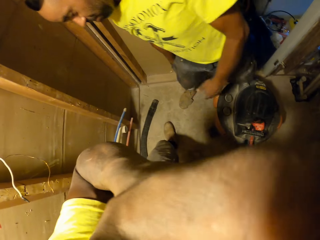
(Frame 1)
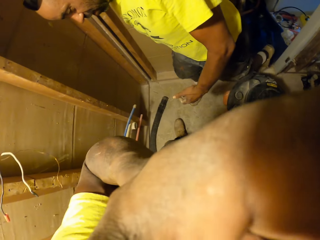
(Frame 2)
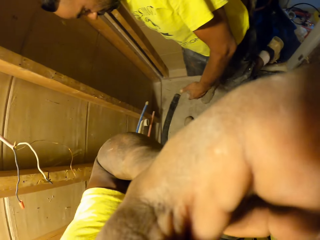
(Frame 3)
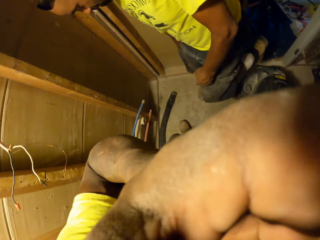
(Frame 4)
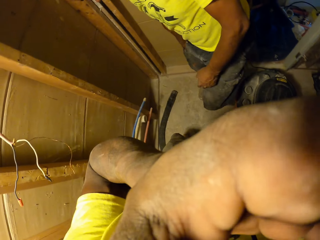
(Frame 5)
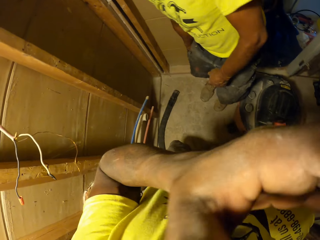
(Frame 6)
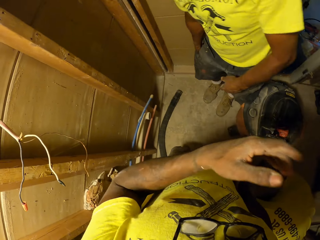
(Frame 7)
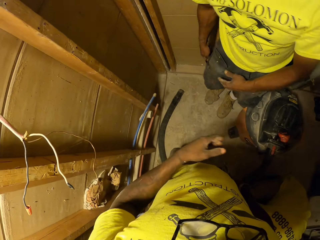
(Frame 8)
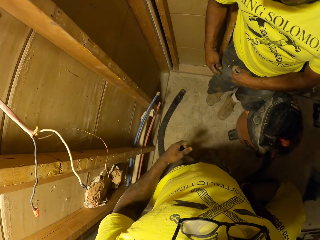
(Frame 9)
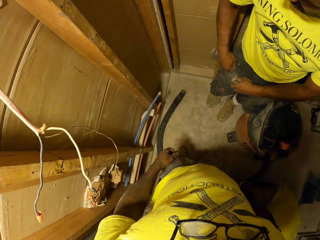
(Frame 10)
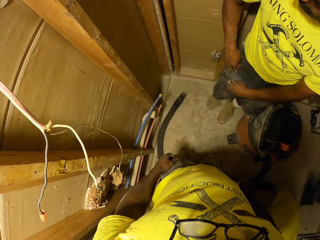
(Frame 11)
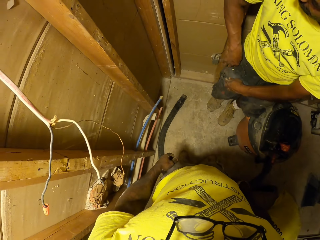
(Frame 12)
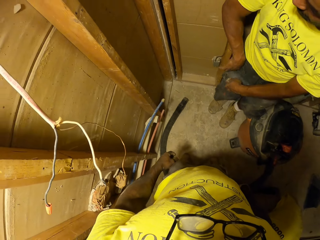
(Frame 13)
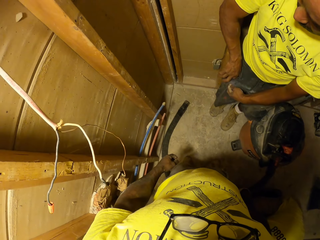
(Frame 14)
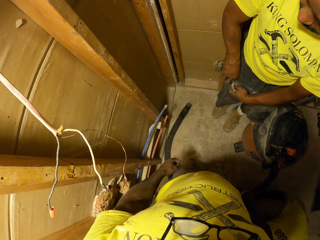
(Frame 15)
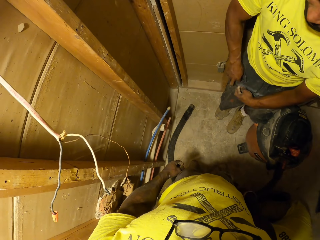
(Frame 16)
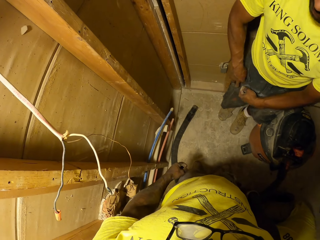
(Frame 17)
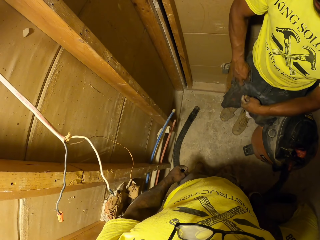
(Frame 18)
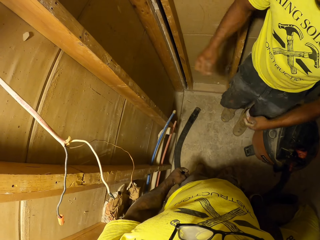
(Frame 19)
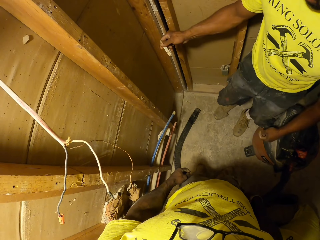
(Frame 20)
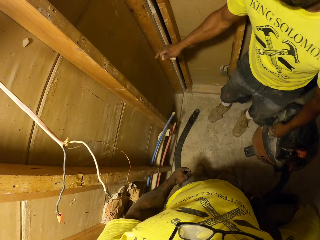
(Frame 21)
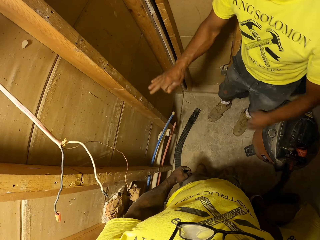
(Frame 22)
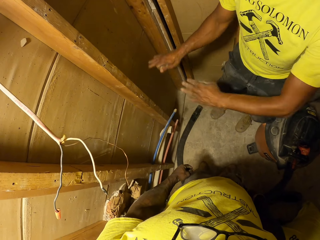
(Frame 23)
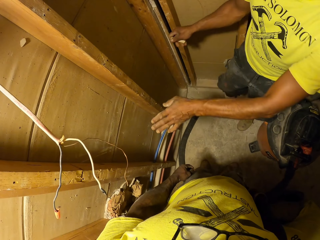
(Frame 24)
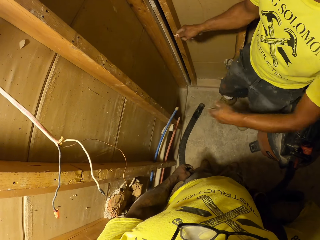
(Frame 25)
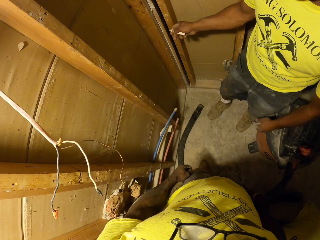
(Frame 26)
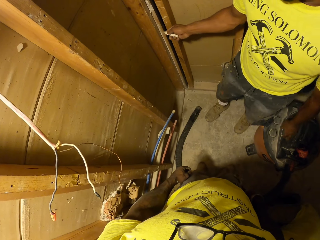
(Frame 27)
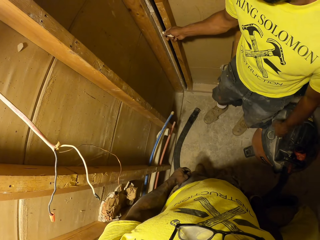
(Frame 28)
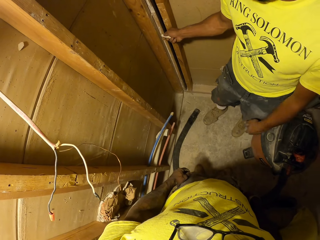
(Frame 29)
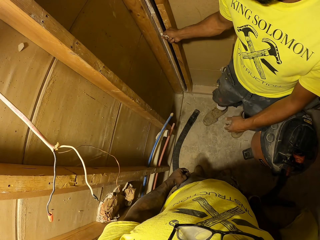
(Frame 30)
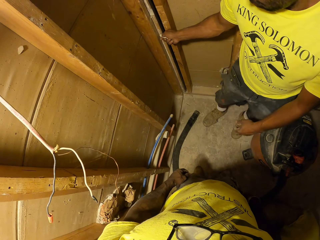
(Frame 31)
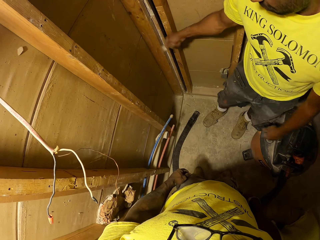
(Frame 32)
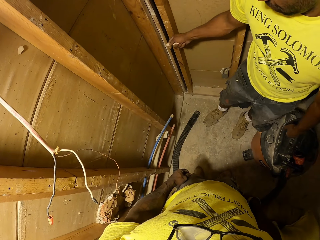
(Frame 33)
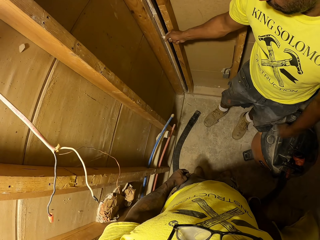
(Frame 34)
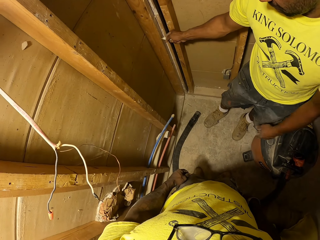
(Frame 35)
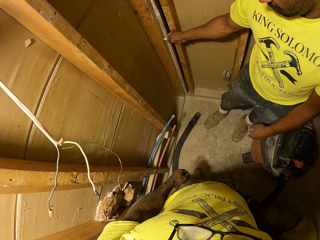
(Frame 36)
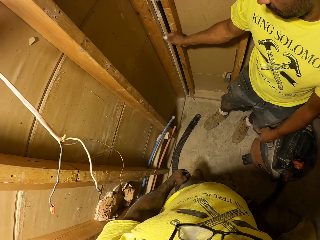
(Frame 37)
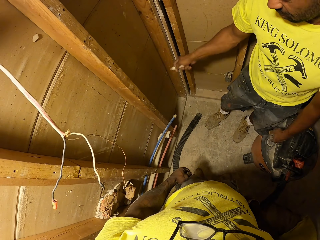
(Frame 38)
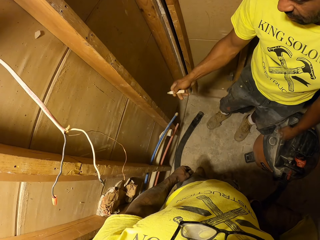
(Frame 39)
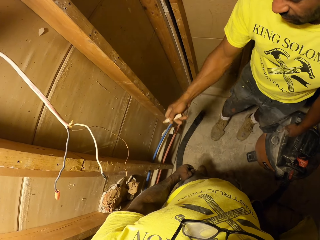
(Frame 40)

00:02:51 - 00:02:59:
The camera wearer touches his face with his left hand. He lifts his hand. A man puts something in the pocket. The man brings out a pencil from his right pocket with his right hand. The man marks the wall with the pencil.

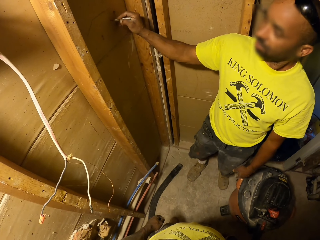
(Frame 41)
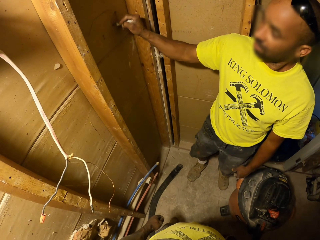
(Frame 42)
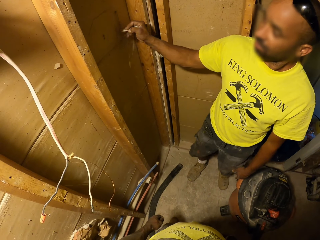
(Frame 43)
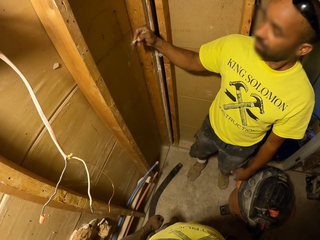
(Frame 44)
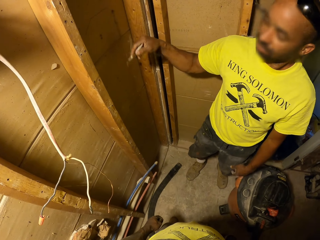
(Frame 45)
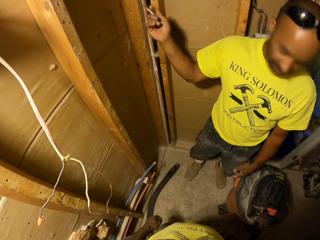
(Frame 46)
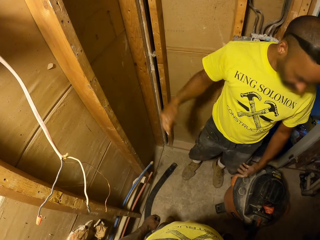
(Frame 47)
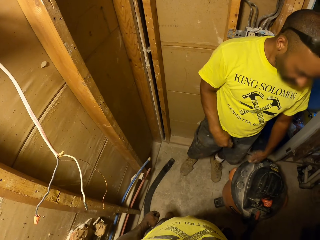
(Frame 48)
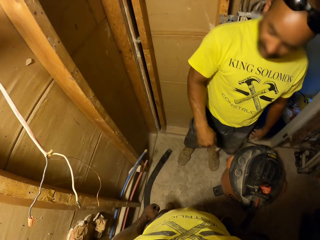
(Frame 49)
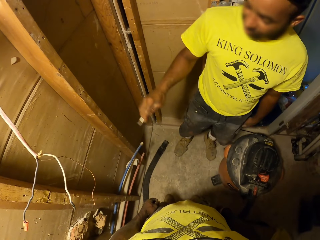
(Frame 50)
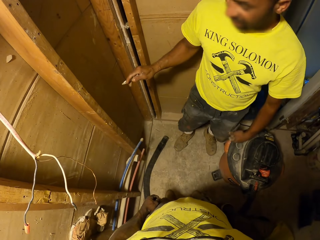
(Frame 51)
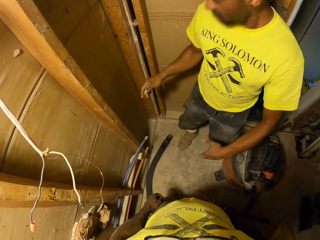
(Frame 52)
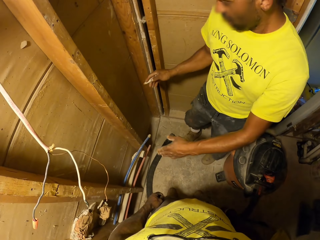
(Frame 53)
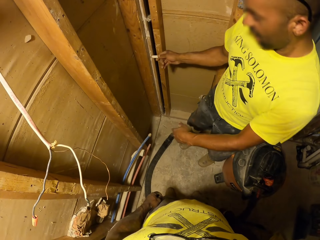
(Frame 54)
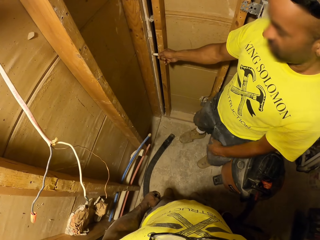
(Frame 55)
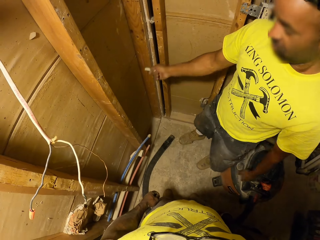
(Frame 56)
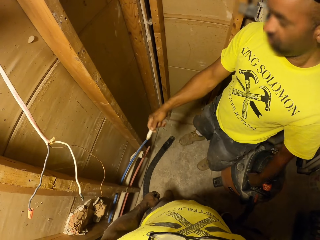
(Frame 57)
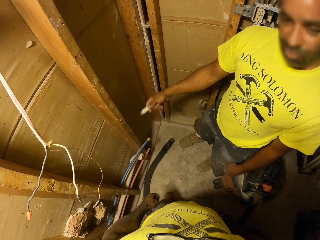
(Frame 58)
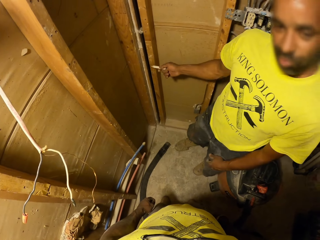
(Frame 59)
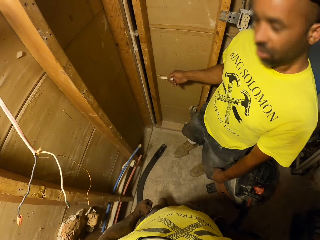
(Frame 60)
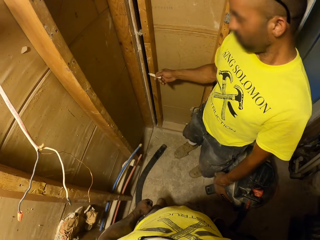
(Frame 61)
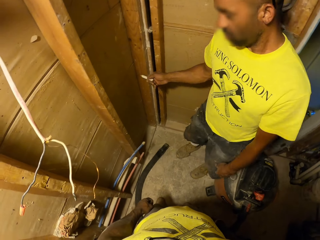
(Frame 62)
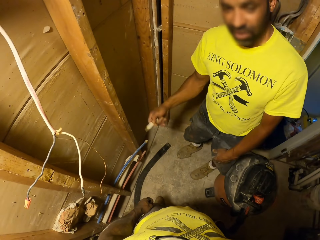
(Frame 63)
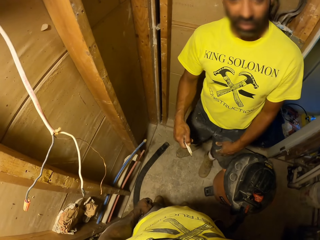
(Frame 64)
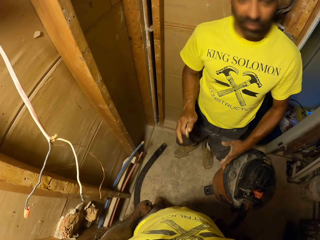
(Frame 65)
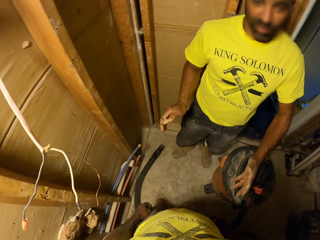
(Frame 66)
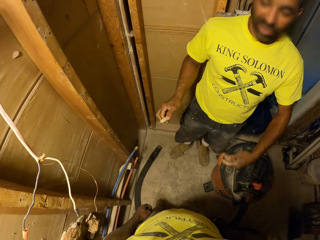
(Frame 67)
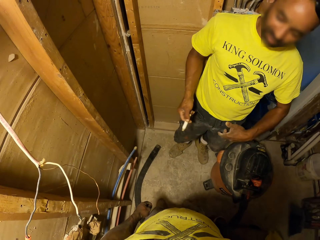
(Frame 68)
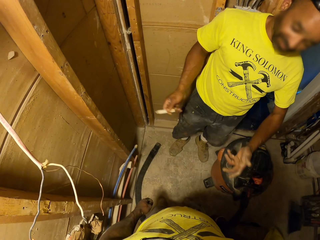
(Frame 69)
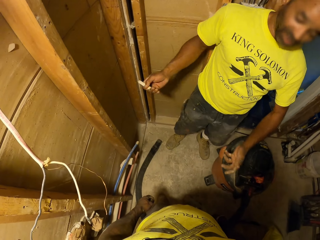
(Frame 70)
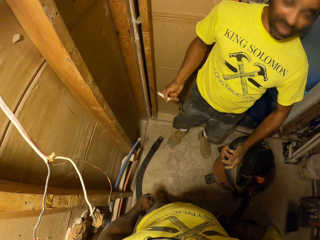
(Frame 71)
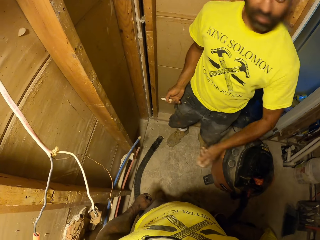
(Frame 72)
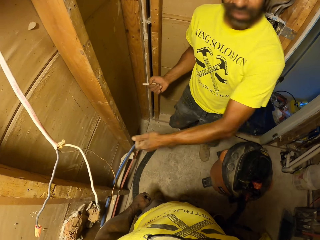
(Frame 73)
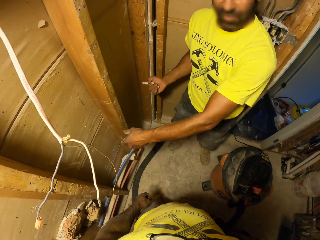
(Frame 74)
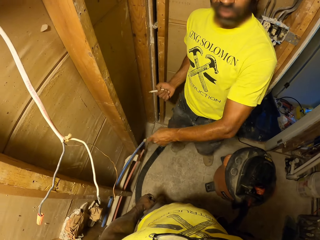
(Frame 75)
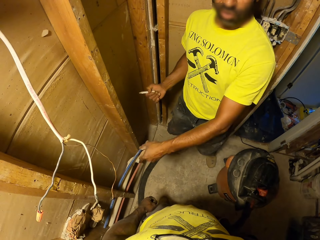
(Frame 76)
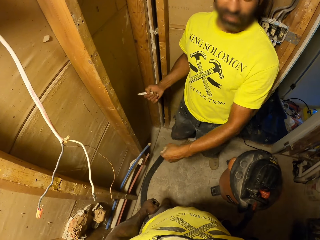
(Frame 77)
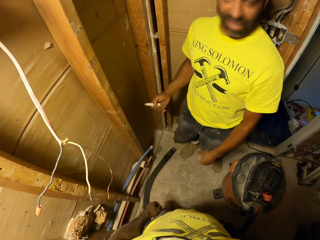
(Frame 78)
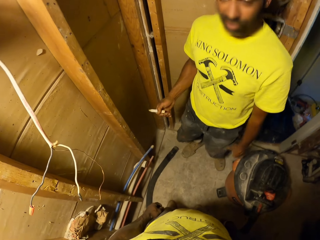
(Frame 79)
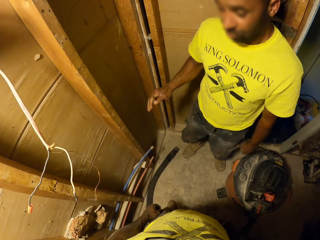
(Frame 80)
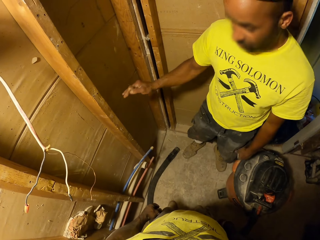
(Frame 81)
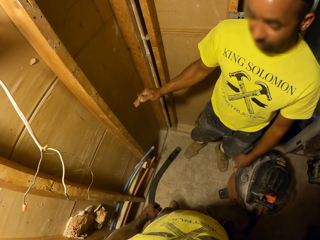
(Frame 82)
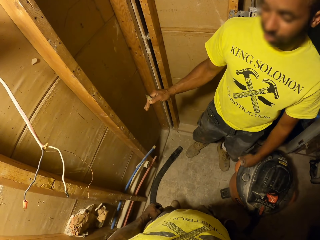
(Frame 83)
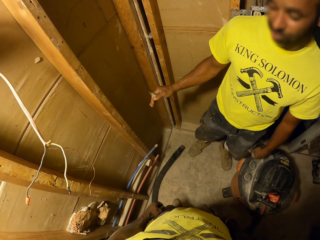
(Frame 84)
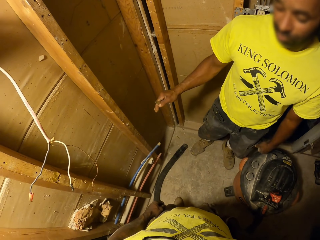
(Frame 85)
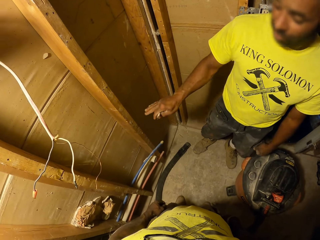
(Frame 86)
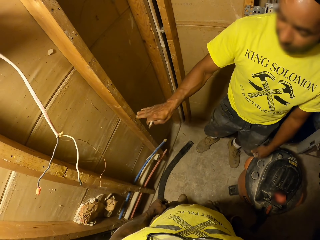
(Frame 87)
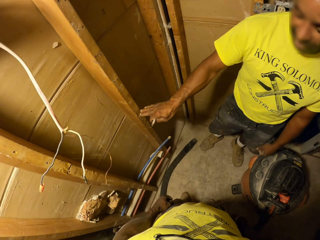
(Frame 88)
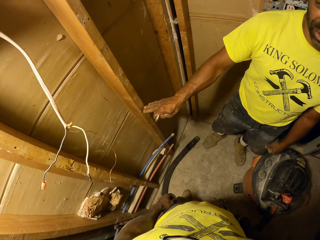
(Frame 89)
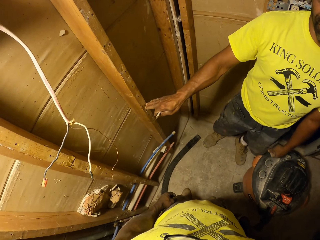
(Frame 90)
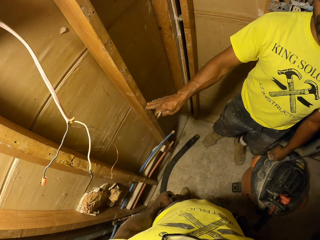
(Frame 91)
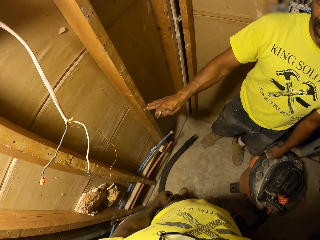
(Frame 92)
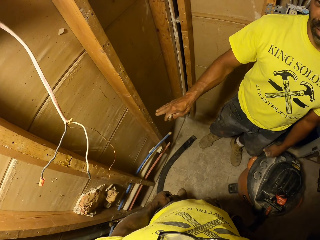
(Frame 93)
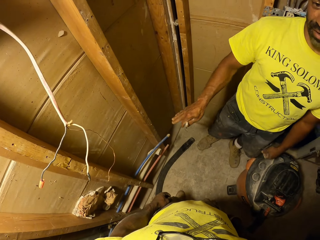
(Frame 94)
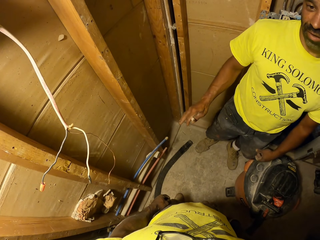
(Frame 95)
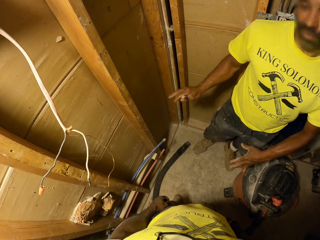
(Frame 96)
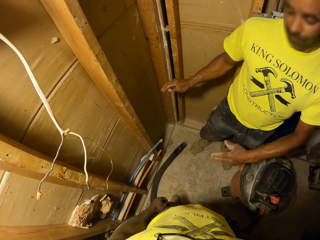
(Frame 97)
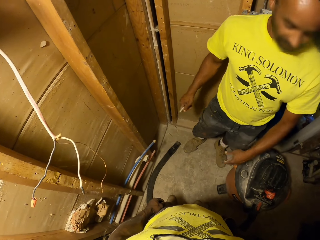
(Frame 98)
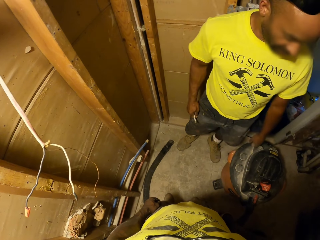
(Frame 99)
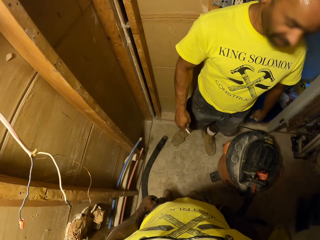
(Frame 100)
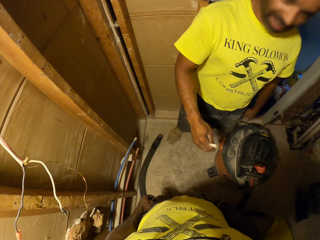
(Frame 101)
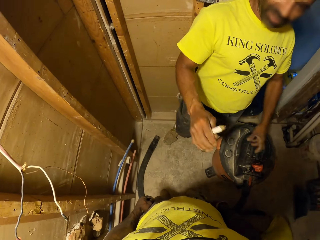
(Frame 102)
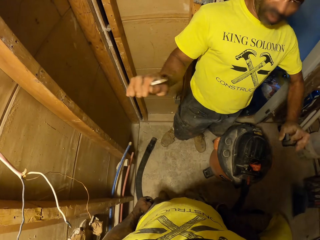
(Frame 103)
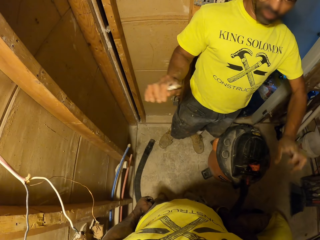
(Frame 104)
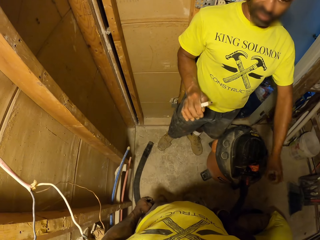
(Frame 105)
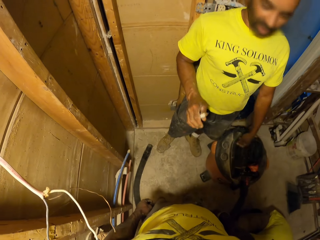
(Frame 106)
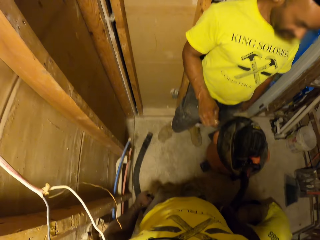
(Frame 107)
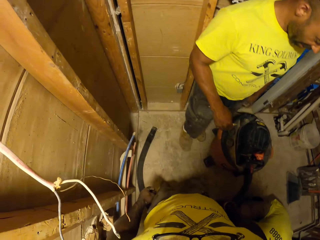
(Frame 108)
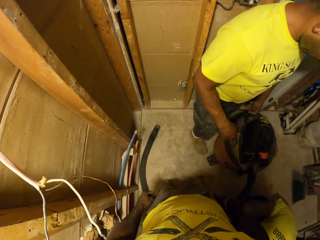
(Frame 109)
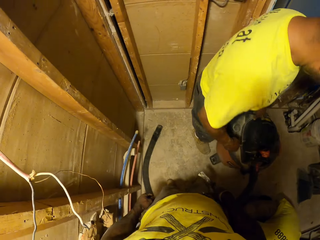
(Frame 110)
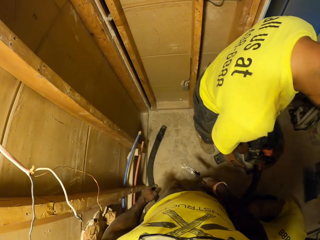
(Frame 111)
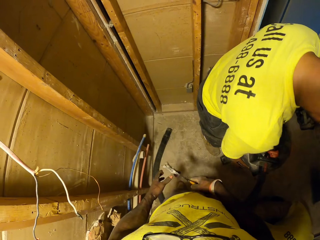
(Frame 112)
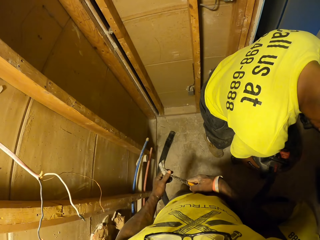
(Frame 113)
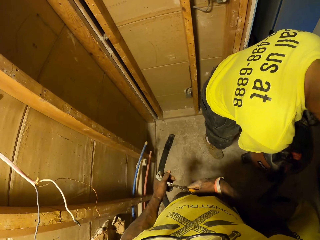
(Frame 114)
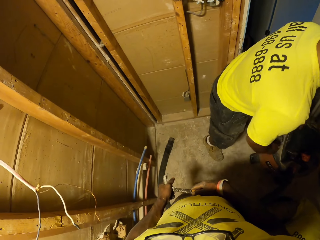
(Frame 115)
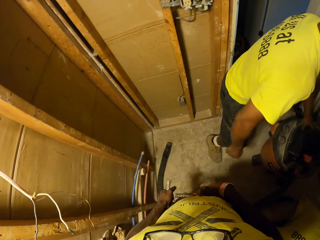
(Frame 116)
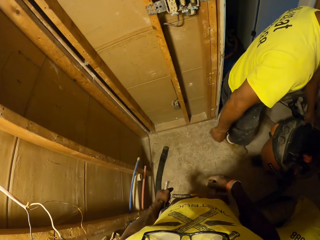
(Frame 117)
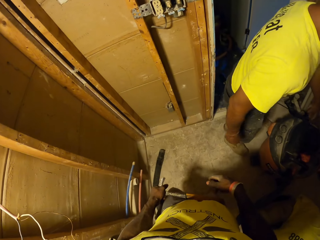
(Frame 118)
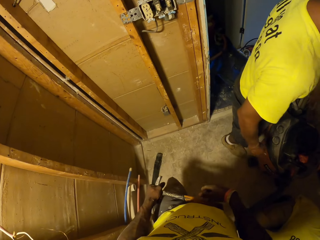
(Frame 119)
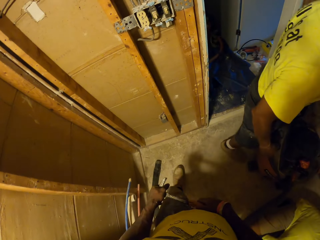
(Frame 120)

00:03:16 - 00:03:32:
A man throws his hand. The camera wearer passes the hammer from his right hand to his left hand. The man pushes the vacuum cleaner with both hands.
